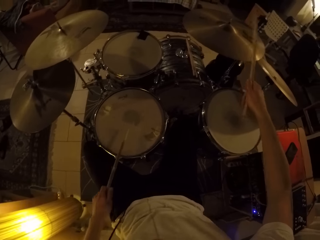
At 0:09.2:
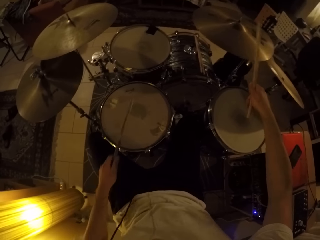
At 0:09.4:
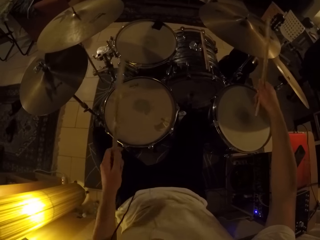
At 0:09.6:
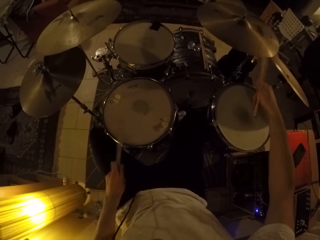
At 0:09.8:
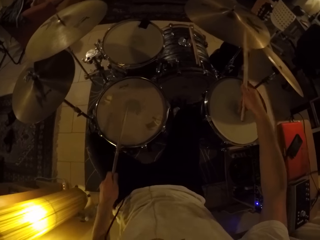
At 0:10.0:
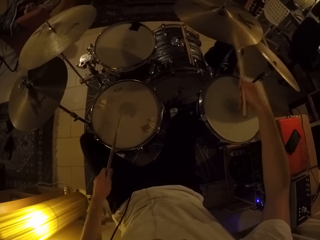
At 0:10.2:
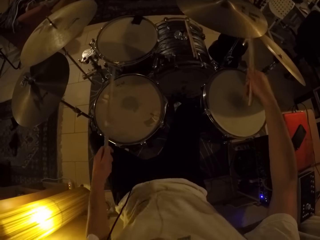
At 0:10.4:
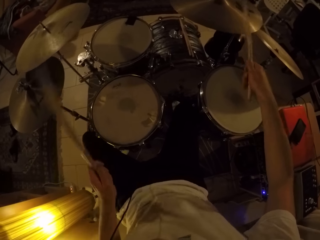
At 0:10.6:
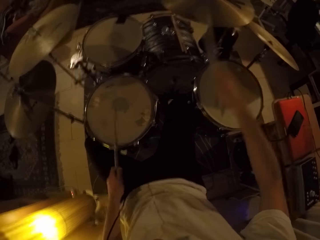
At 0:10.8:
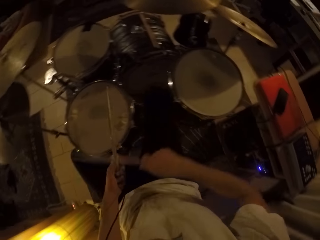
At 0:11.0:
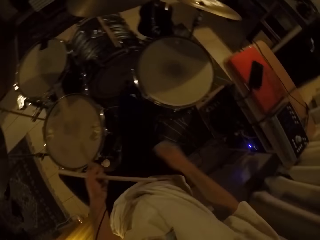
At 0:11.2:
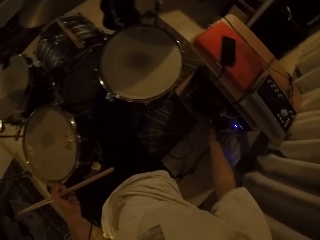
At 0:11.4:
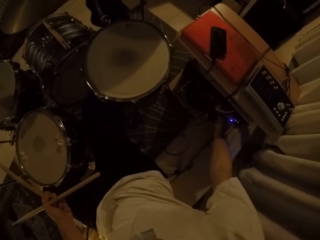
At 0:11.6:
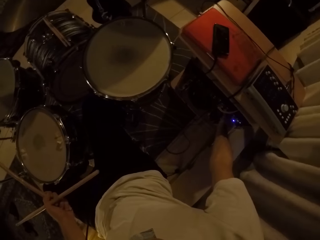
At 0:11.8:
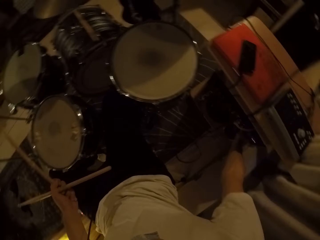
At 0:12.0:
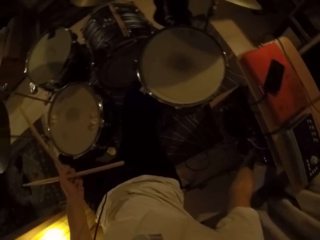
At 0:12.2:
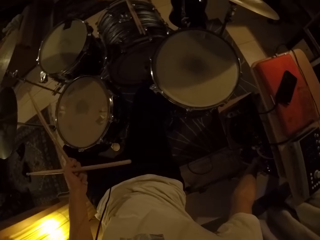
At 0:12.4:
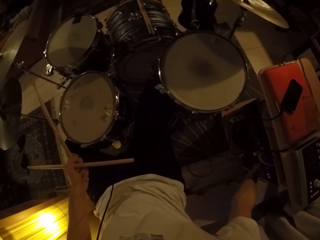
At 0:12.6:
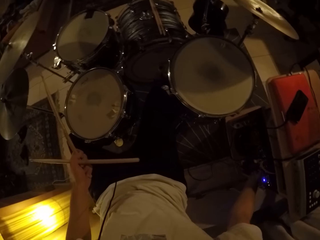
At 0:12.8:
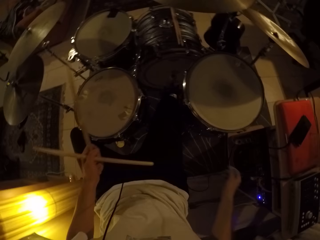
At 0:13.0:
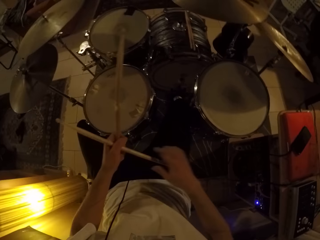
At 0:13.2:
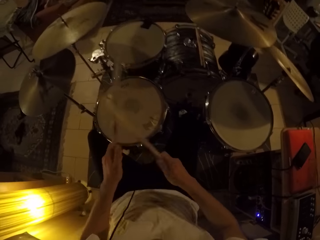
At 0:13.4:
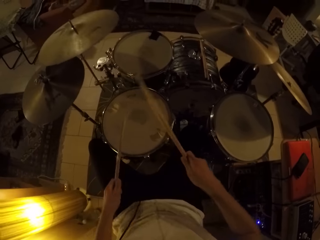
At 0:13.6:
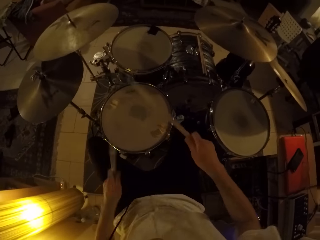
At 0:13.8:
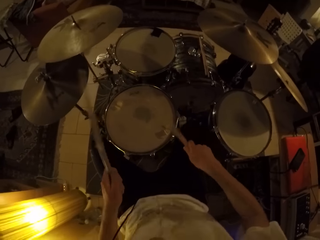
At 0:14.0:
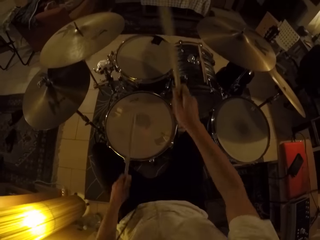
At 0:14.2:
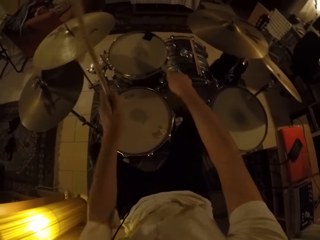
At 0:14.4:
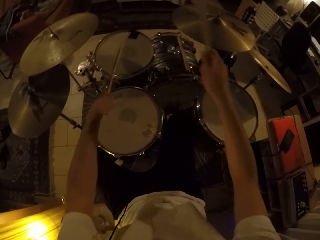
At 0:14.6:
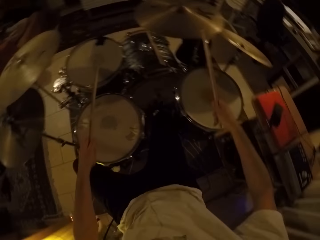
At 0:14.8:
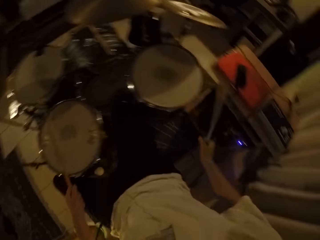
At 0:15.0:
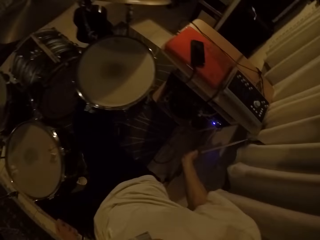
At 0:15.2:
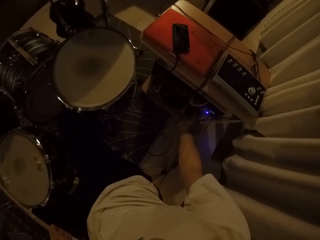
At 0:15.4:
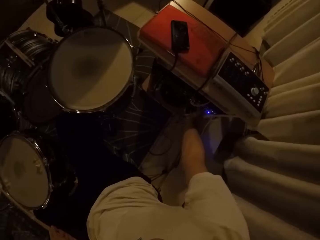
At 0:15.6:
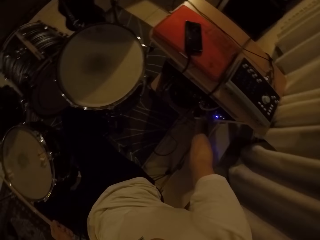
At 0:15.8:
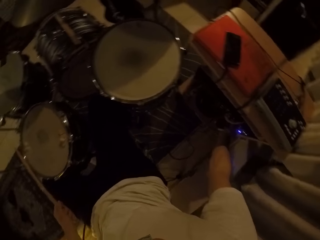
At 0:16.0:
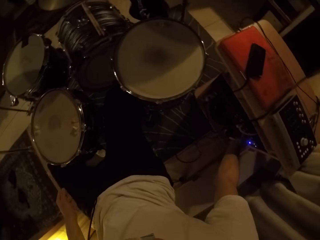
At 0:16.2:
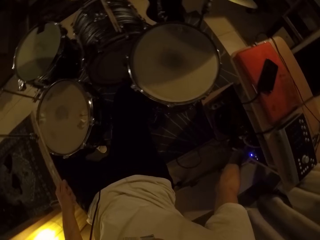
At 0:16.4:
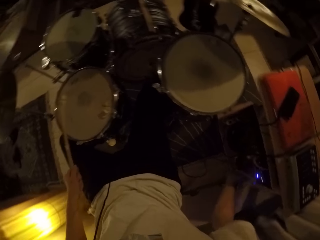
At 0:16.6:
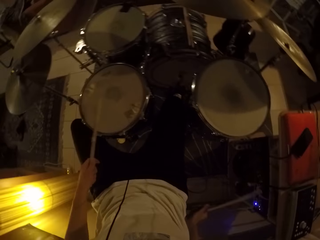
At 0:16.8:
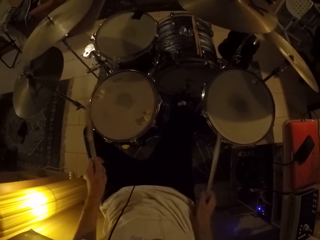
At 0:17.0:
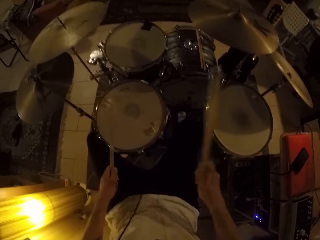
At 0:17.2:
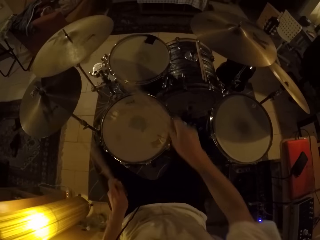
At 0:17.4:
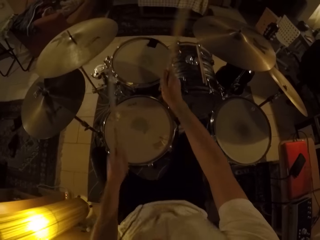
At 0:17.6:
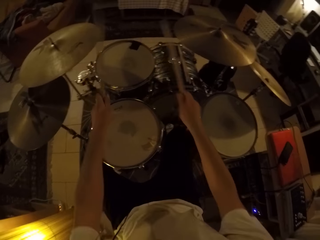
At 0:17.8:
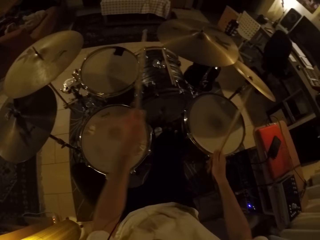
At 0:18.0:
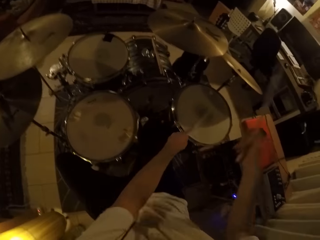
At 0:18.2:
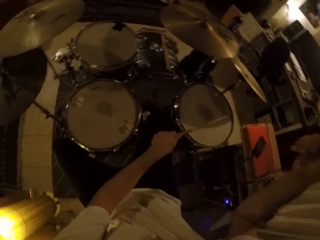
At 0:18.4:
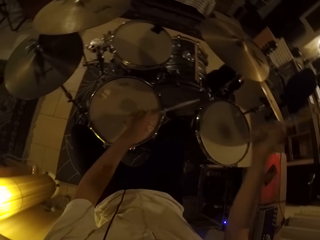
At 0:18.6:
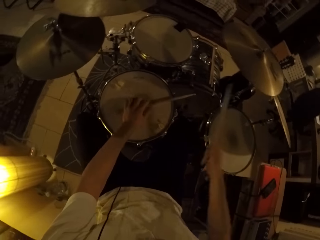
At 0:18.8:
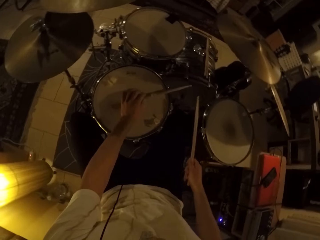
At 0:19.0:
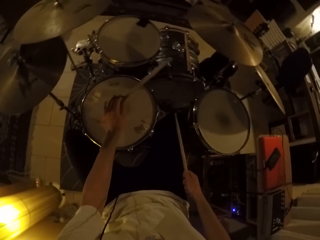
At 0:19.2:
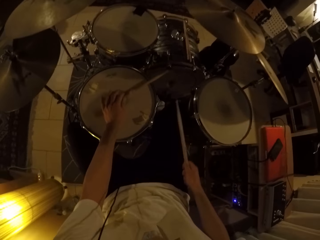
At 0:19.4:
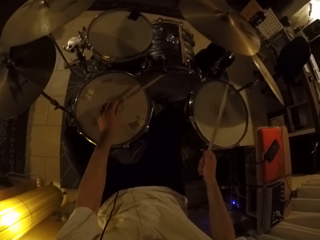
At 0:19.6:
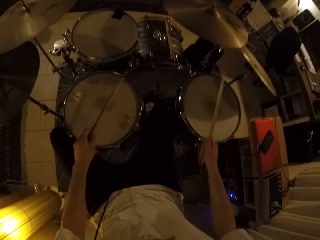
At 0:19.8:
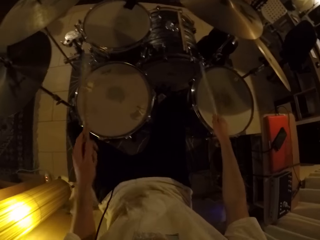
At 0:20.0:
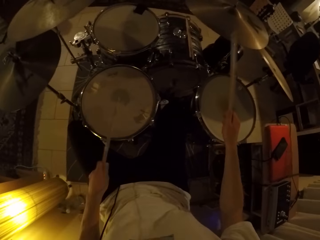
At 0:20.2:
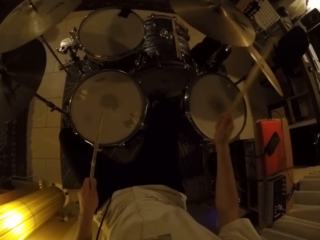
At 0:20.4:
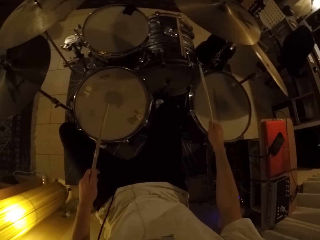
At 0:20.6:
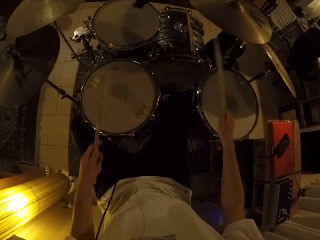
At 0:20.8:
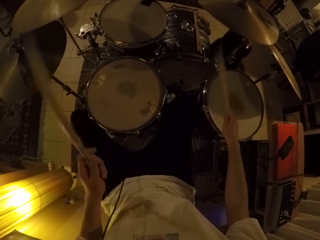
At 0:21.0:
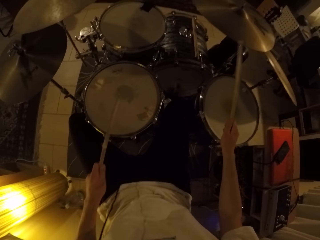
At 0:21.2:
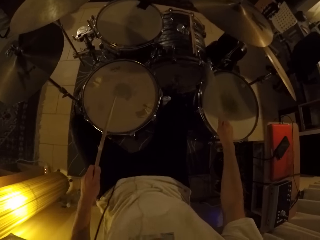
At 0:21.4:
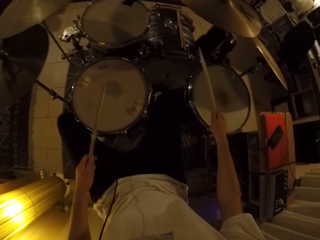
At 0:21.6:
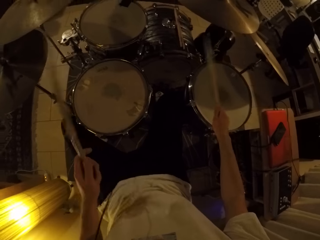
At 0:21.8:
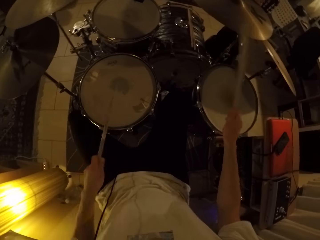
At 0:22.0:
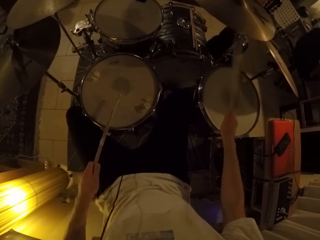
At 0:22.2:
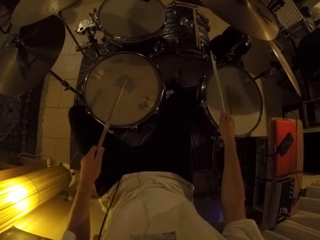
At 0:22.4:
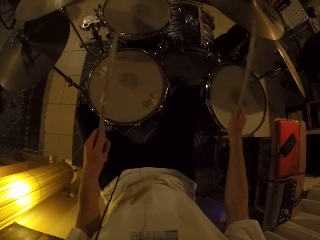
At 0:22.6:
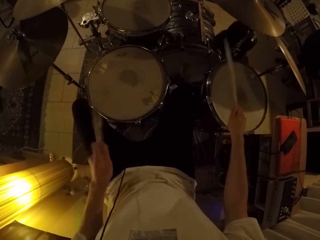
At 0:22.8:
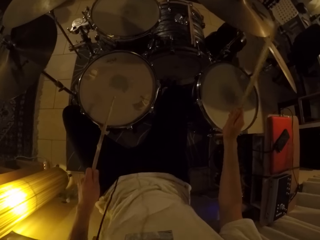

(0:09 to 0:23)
The camera wearer passes the drumstick to his left hand with his right hand. He holds the drumstick with the other hand. He adjusts the speaker with his right hand. He takes the drumstick from his left hand with his right hand. He hits the drum set with the drumsticks in both hands. He adjusts the speaker with his right hand again. He hits the drum set with the drumsticks in both hands again.

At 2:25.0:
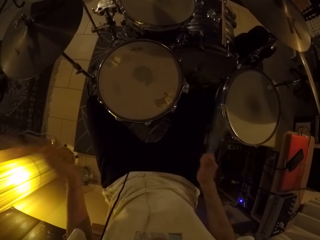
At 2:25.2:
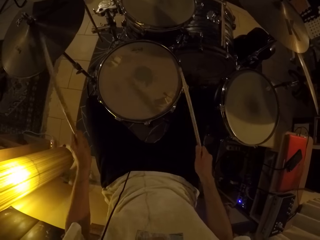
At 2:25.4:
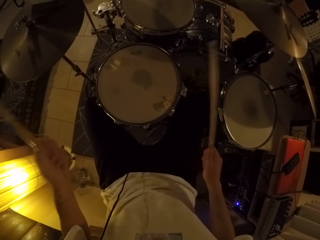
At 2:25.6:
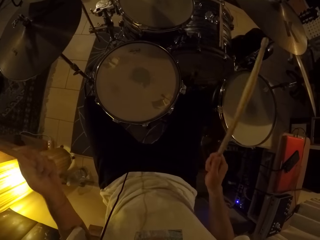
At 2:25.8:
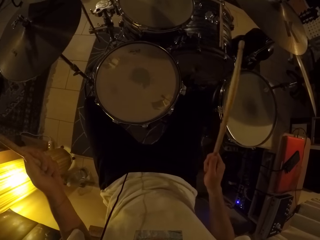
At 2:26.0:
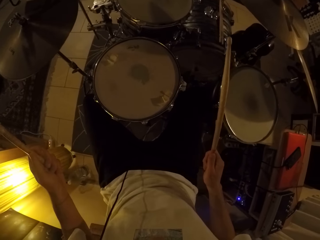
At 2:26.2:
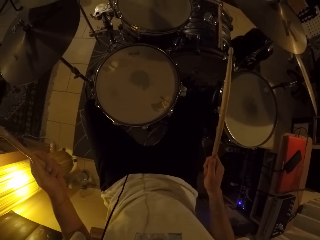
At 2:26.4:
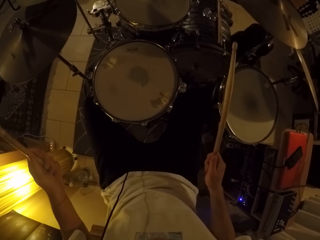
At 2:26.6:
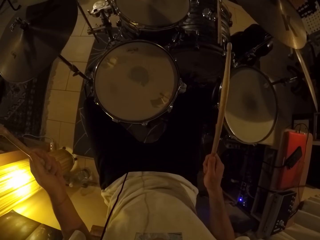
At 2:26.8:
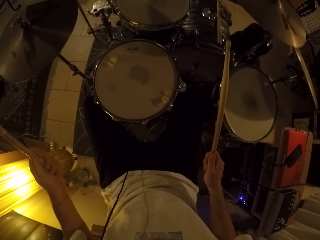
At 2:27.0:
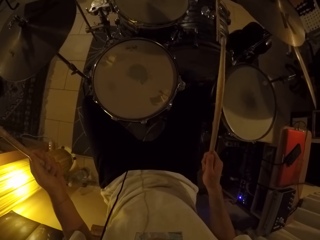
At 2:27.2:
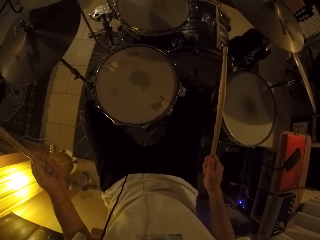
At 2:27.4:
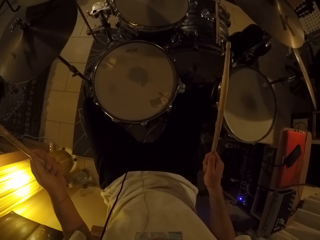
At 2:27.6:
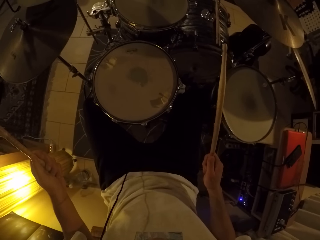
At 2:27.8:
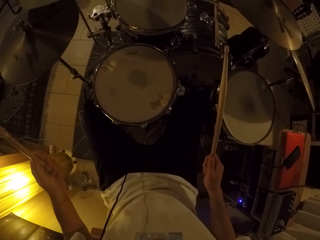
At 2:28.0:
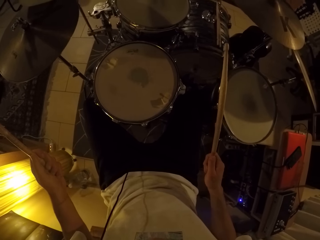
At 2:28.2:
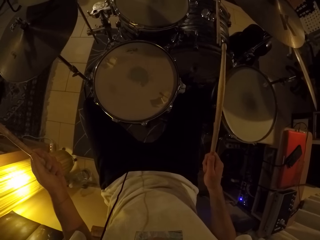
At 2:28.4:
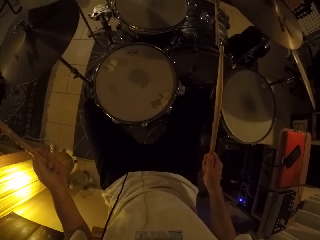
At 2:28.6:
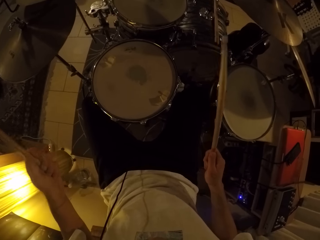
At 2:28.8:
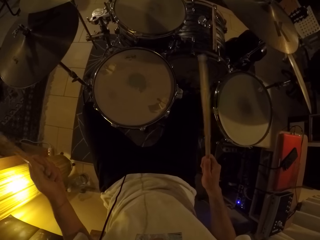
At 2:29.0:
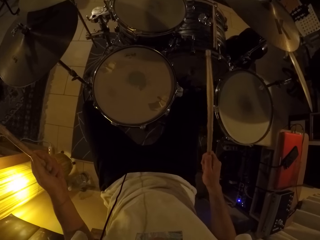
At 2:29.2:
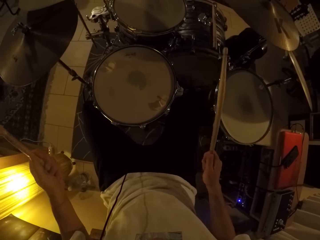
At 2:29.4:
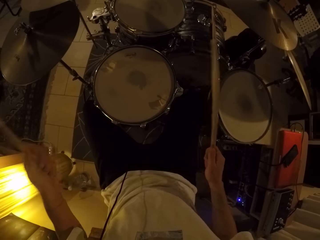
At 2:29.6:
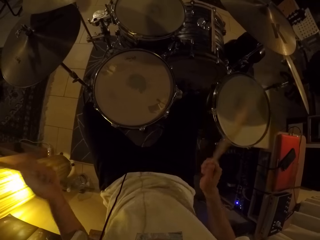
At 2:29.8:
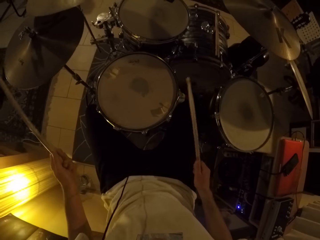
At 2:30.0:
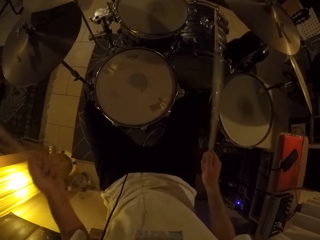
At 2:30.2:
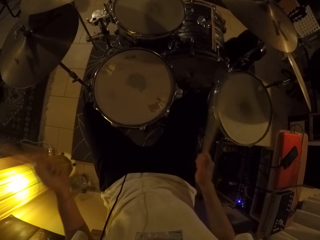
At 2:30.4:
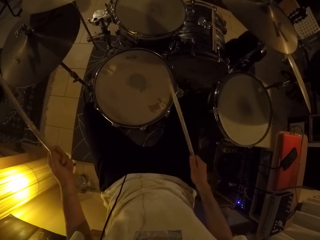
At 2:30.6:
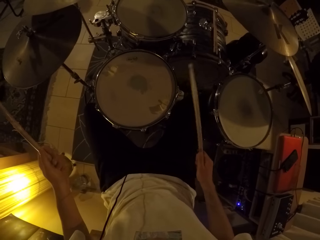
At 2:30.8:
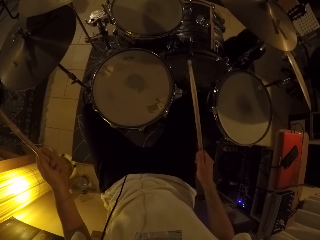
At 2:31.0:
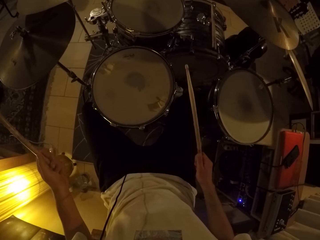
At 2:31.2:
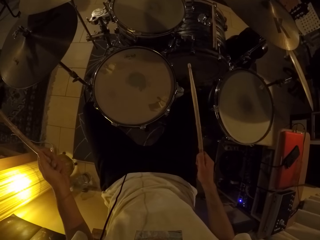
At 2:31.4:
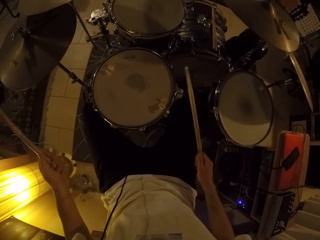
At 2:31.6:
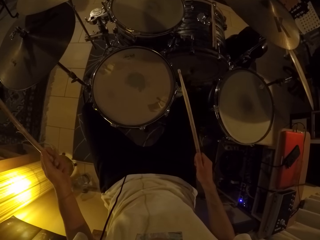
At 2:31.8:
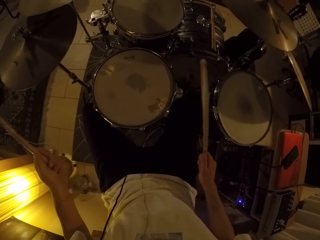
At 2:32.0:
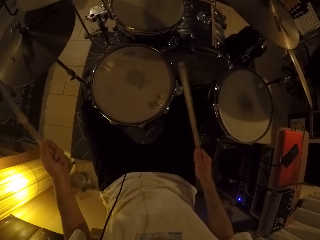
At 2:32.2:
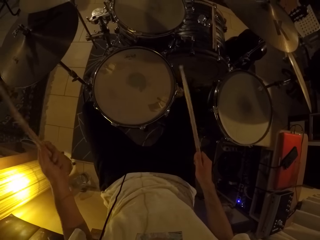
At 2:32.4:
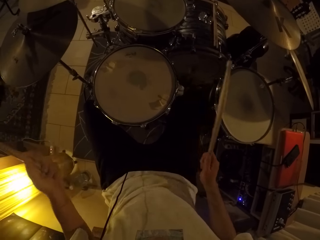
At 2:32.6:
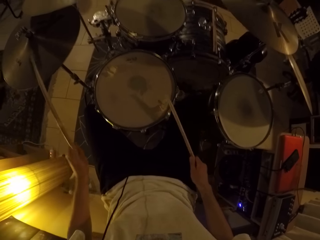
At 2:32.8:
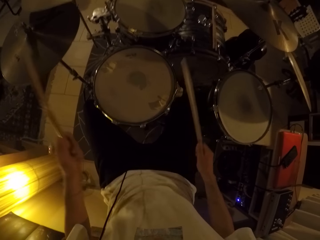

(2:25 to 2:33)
The camera wearer hits the drum with his right leg.
